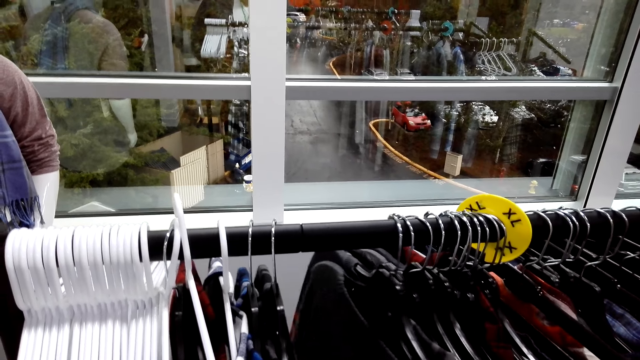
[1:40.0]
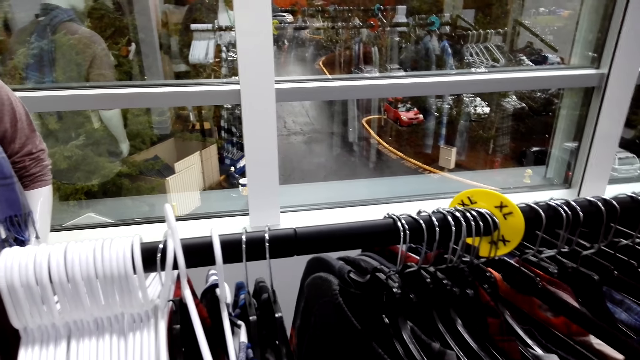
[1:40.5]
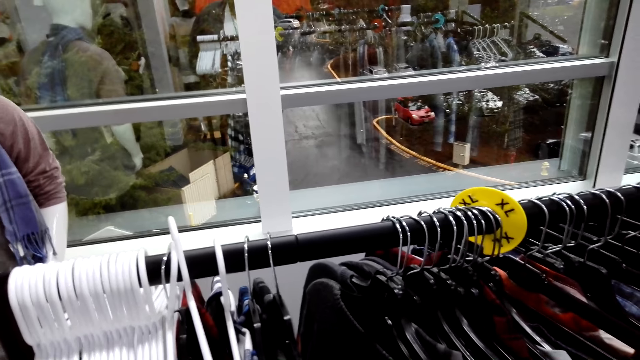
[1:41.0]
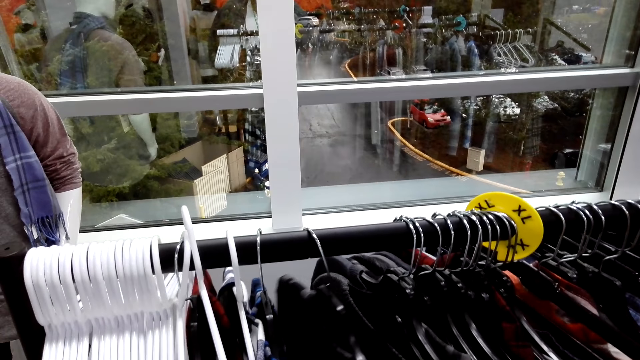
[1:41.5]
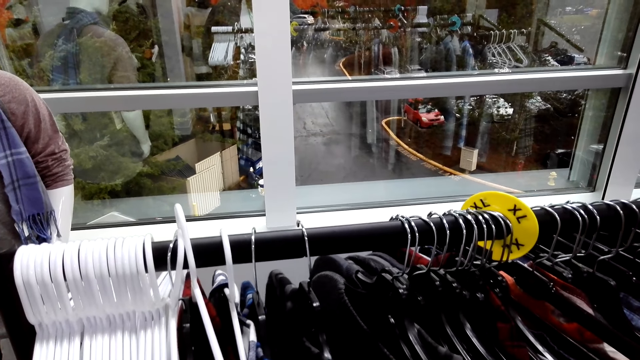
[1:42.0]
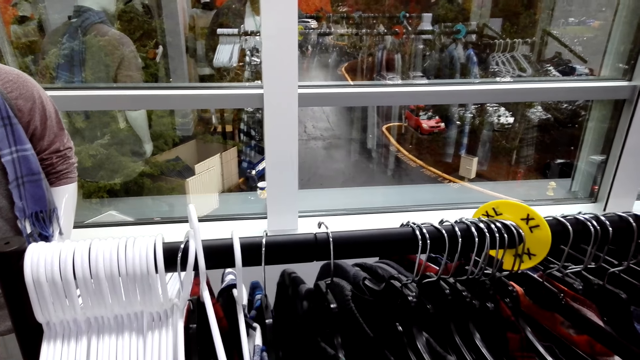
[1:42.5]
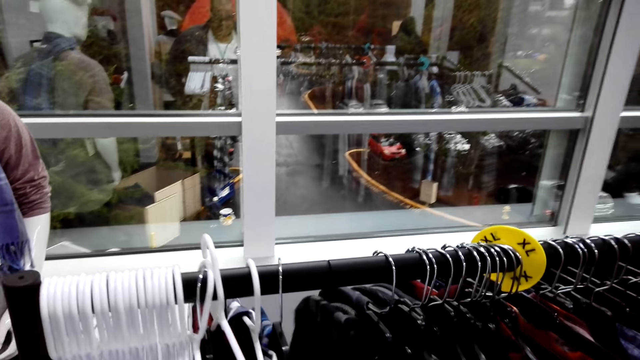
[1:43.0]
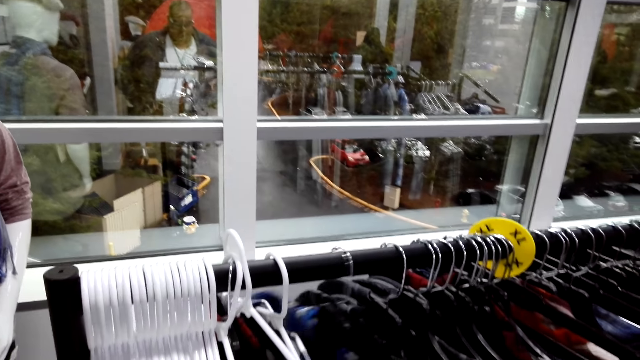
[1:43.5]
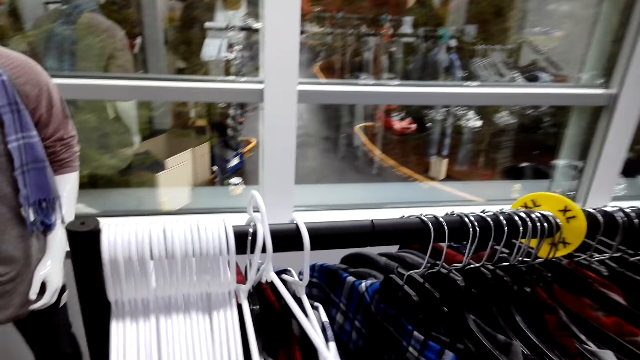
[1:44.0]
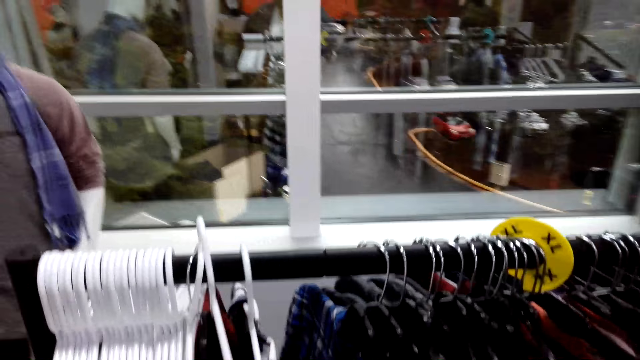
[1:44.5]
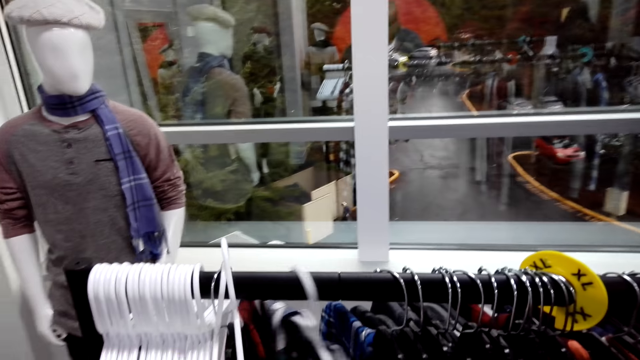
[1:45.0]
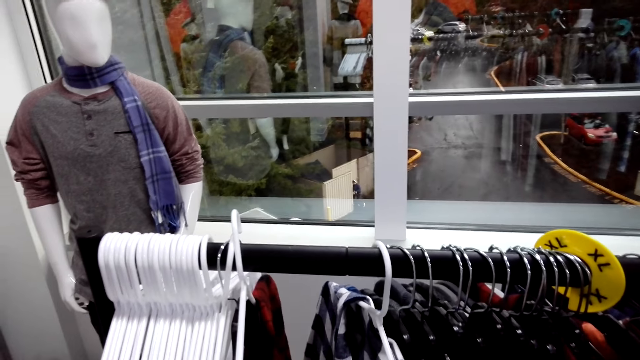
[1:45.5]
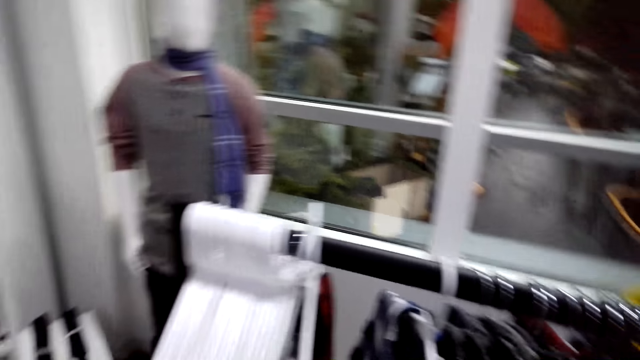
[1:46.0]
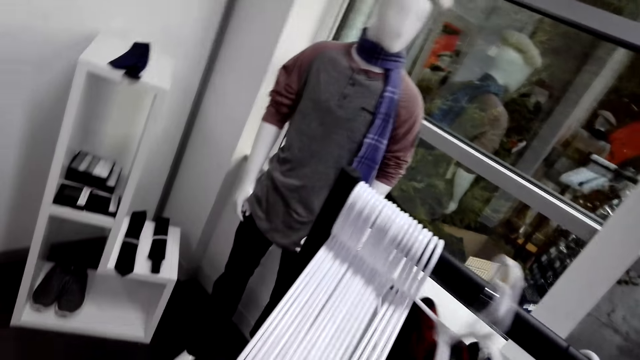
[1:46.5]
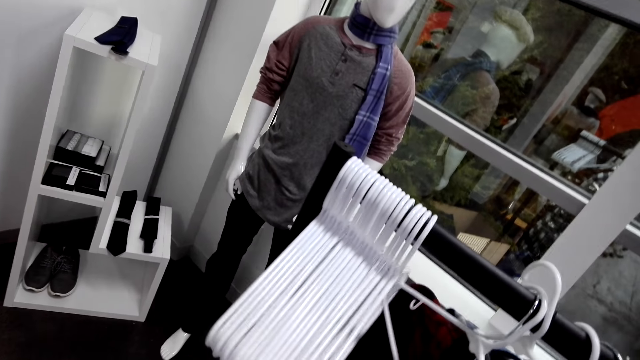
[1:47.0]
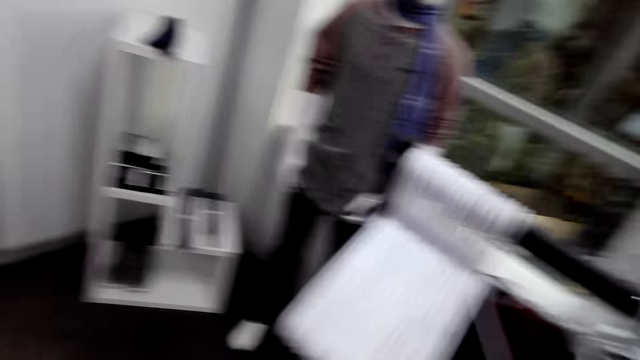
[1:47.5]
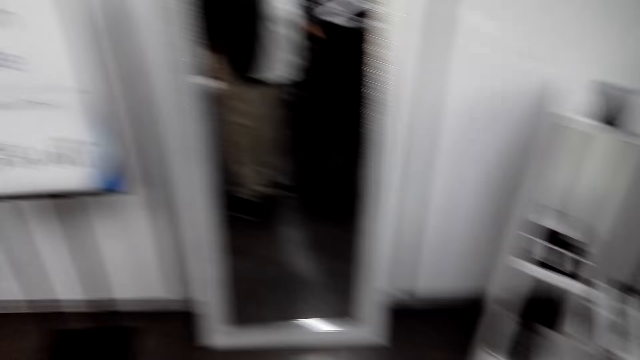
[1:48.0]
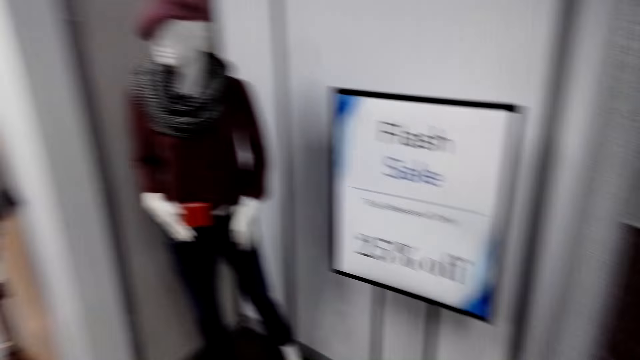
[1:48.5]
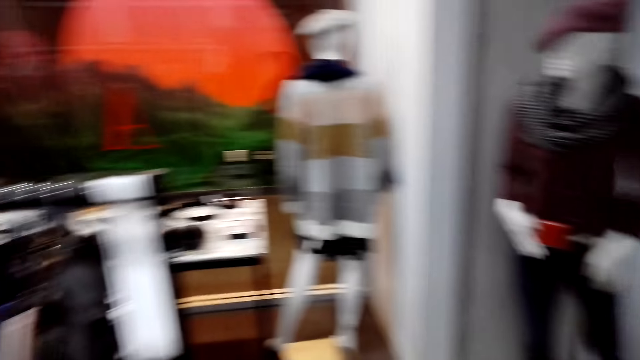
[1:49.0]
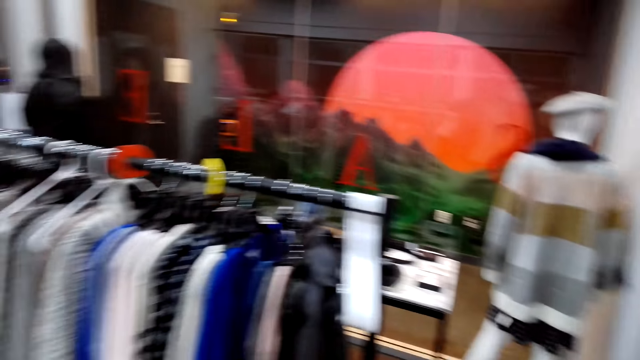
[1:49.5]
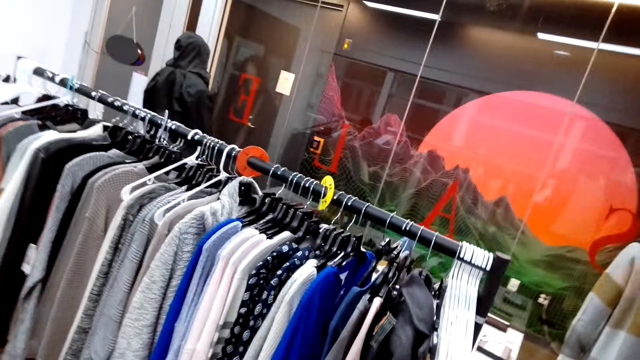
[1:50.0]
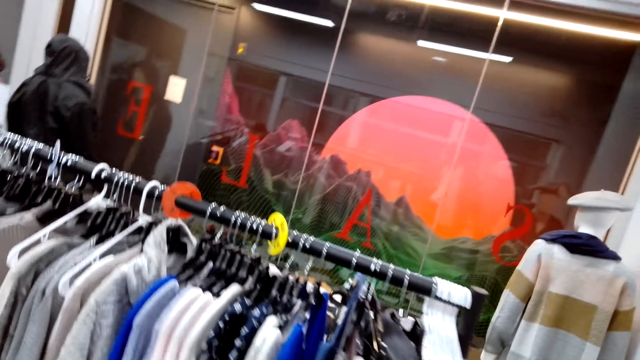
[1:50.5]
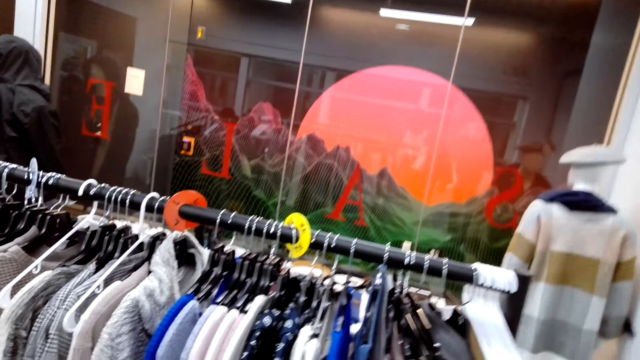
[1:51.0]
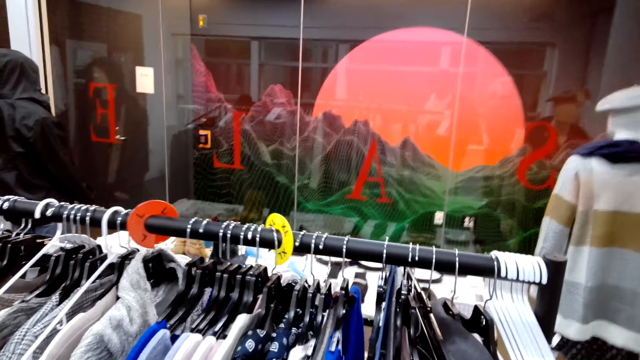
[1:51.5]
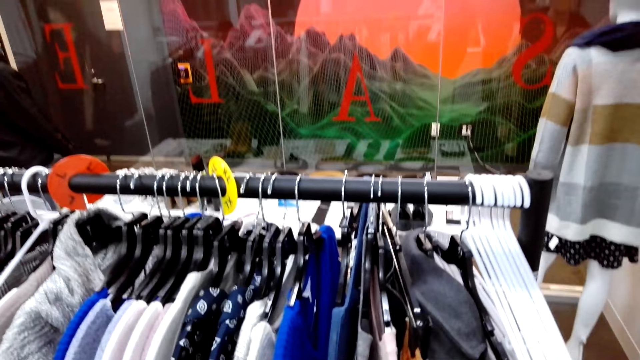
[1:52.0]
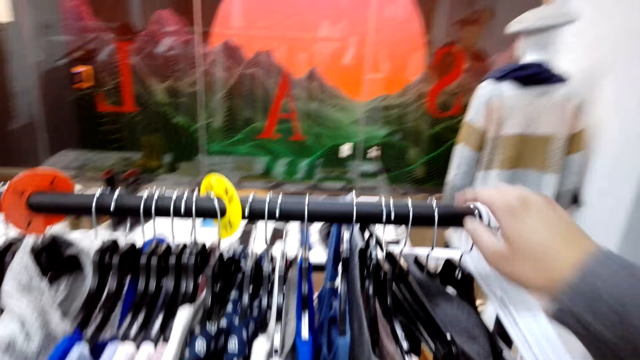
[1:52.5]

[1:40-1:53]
The camera wearer checks the flannel shirt. They turn around. They walk around the store. They lean on the hanger stand.

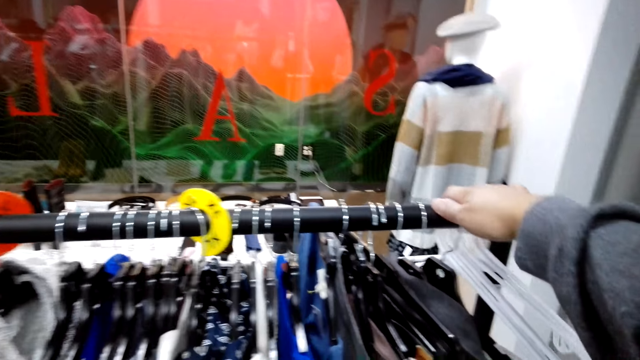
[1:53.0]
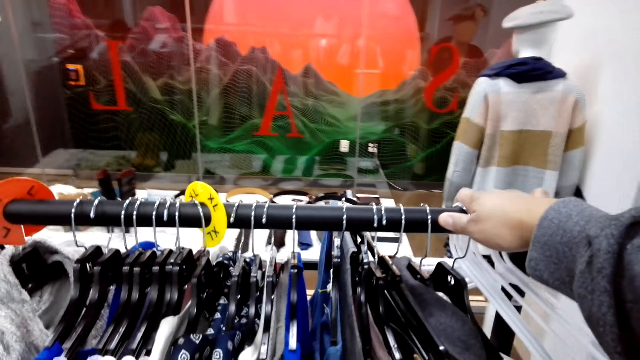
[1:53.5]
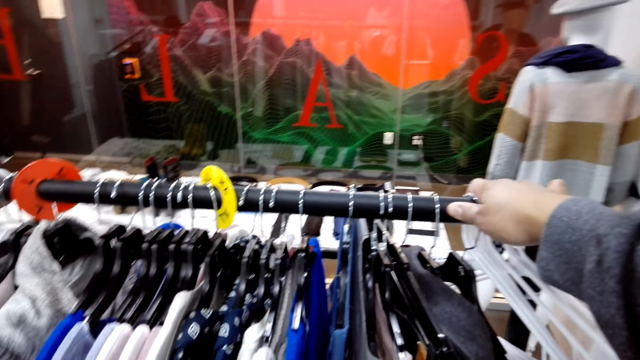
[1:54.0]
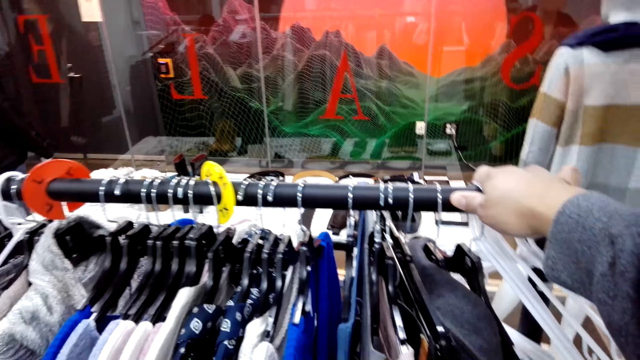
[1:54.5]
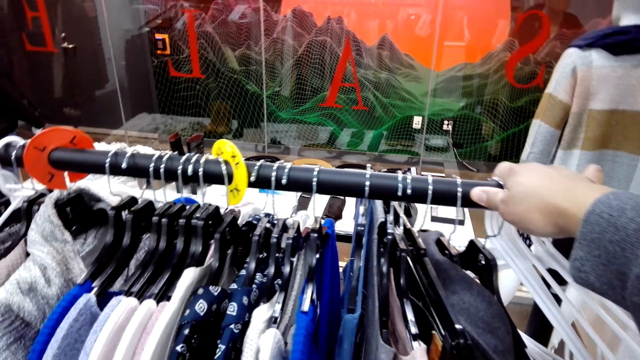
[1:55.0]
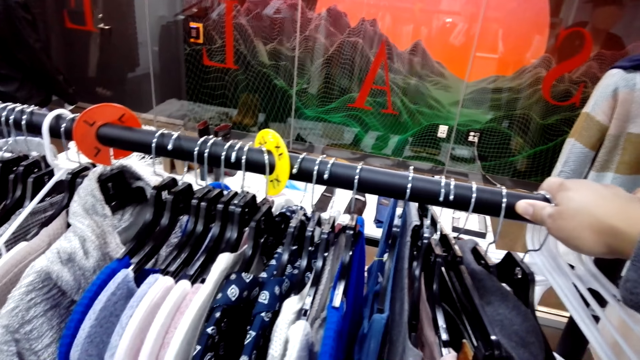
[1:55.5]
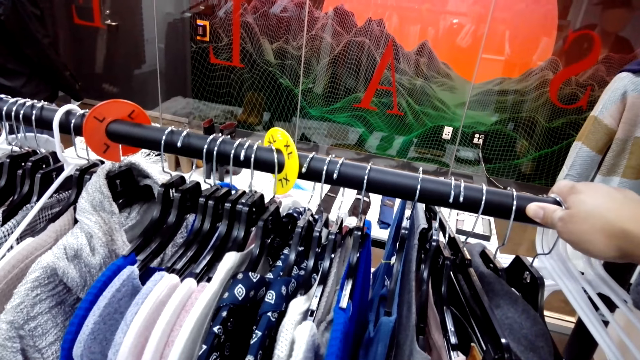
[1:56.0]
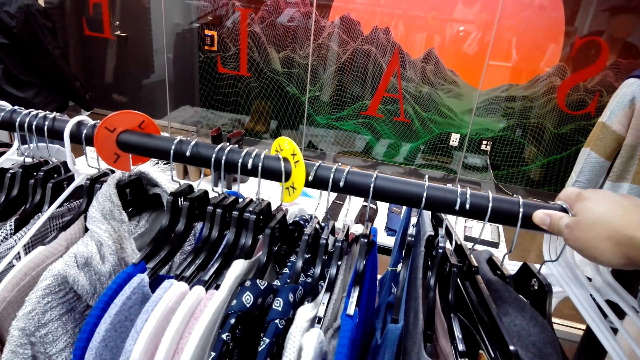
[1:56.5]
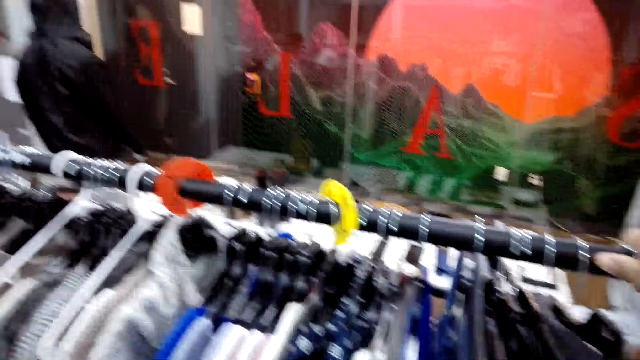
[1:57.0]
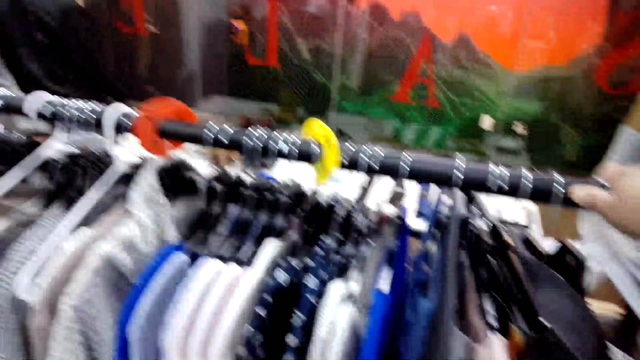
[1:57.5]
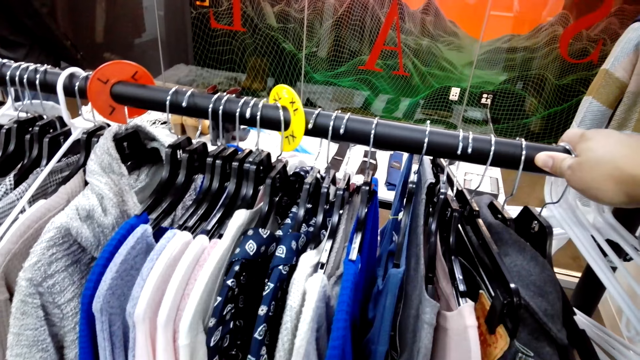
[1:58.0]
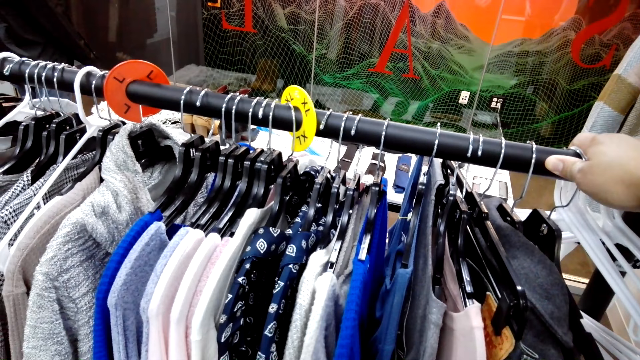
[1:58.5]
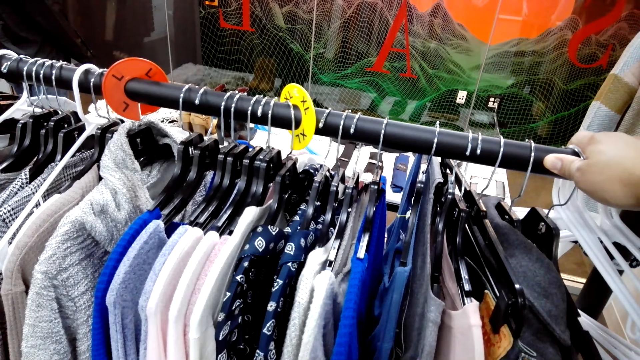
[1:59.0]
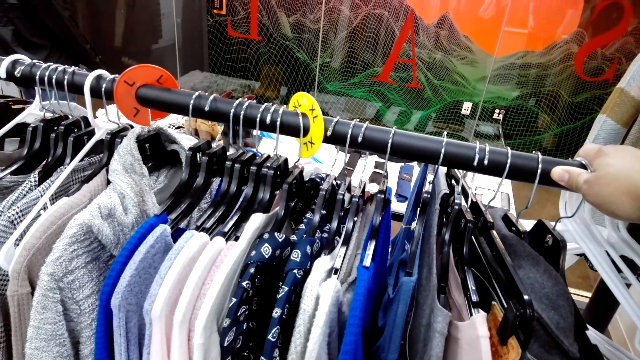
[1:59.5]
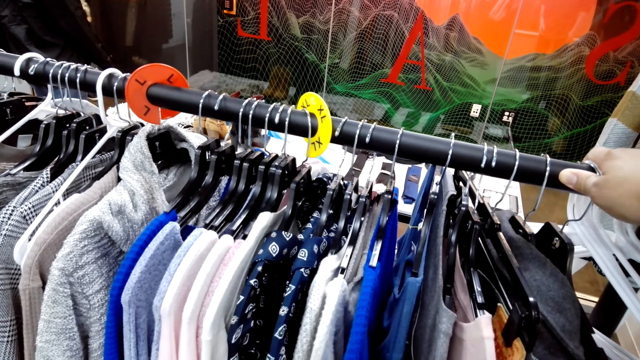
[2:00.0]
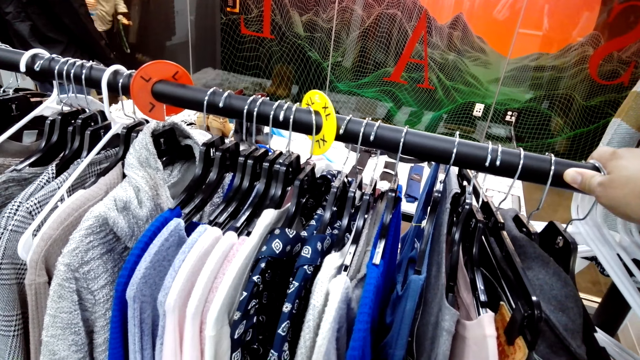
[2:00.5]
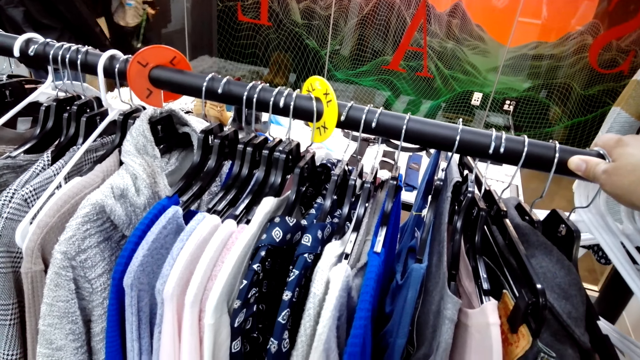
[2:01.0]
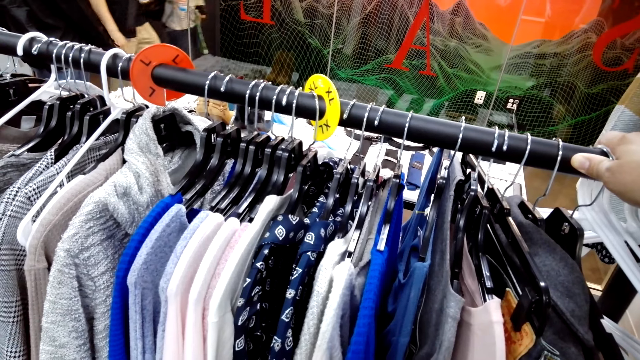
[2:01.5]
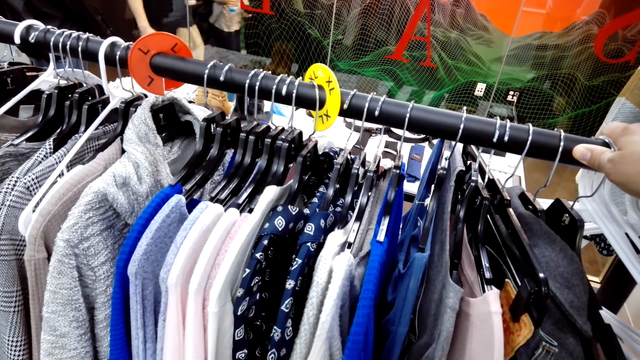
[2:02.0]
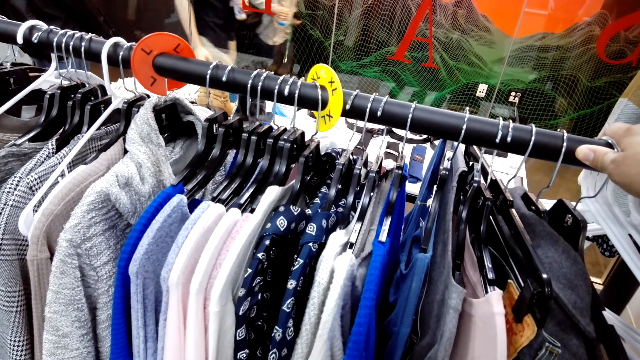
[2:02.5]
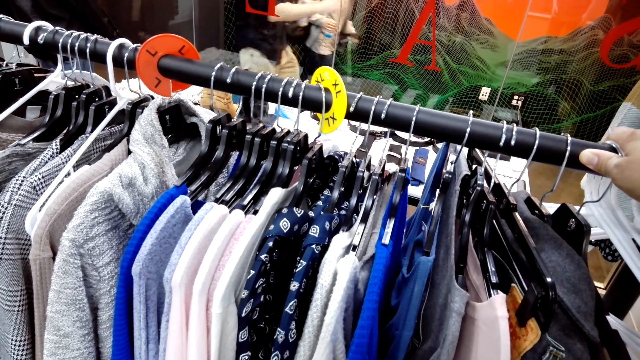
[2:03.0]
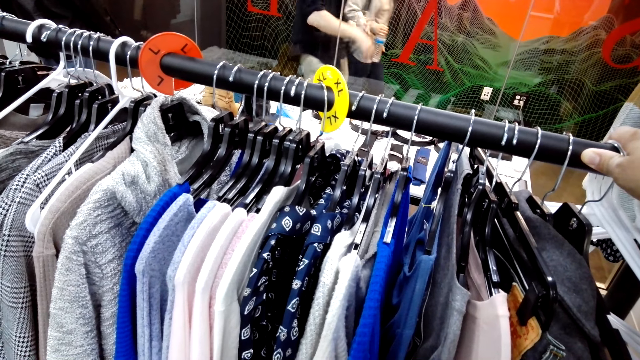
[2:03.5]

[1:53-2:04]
The camera wearer gazes at clothes on the hanger stand and leans on the hanger stand. They touch the clothes rack.
